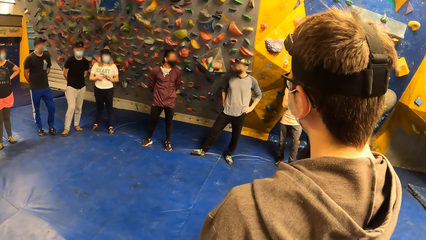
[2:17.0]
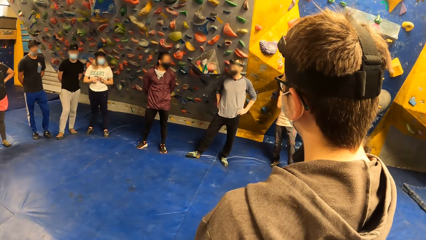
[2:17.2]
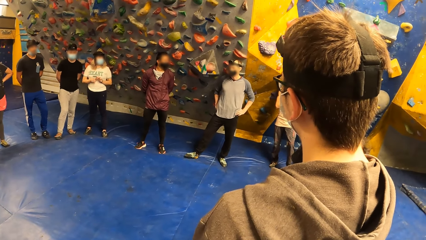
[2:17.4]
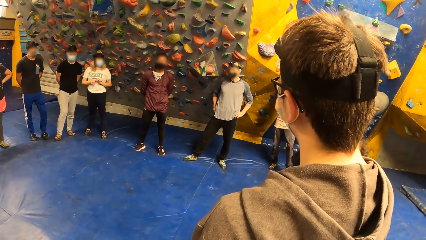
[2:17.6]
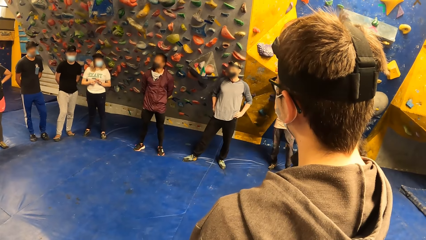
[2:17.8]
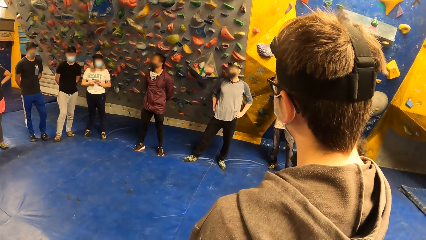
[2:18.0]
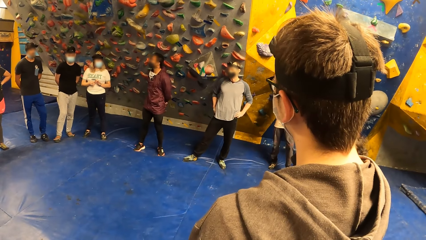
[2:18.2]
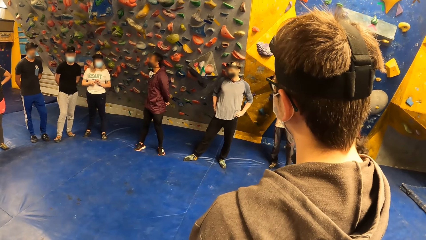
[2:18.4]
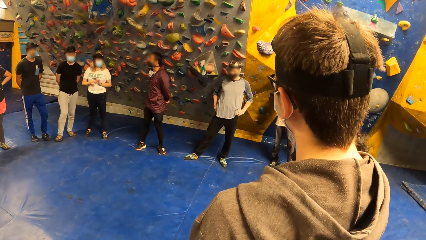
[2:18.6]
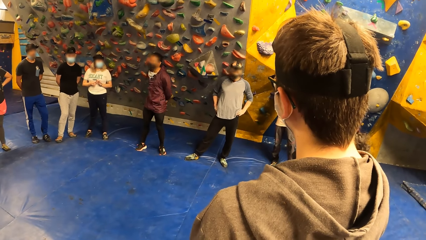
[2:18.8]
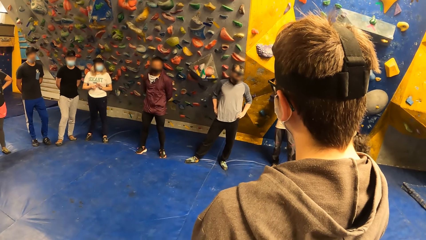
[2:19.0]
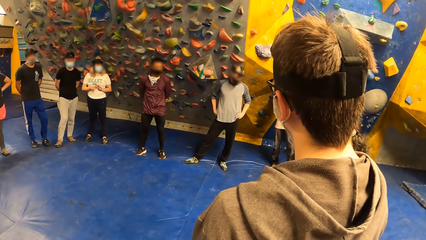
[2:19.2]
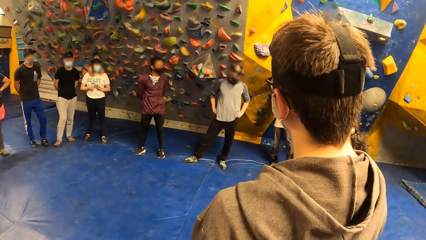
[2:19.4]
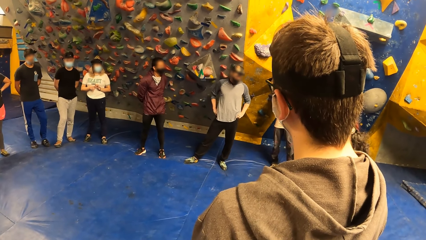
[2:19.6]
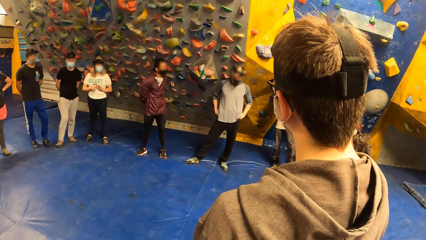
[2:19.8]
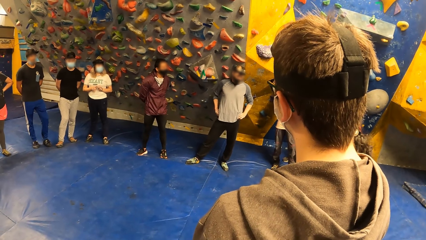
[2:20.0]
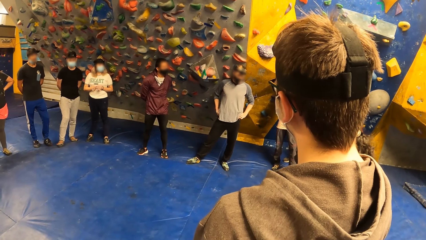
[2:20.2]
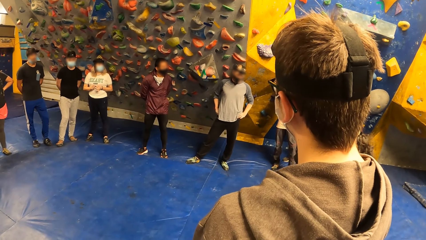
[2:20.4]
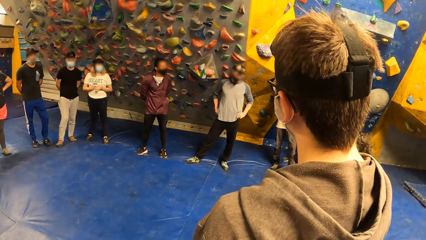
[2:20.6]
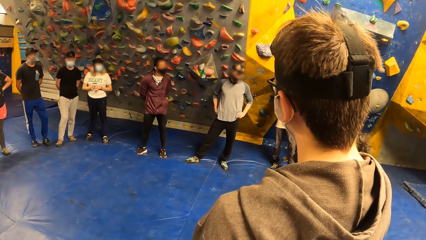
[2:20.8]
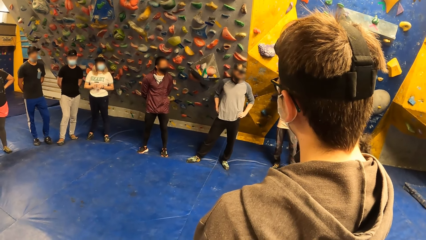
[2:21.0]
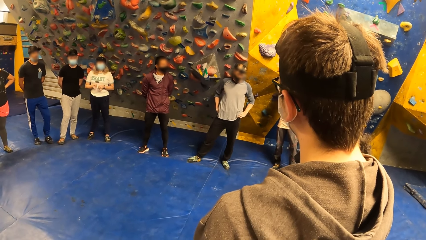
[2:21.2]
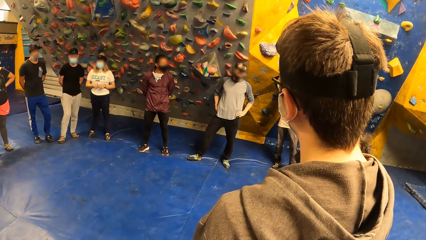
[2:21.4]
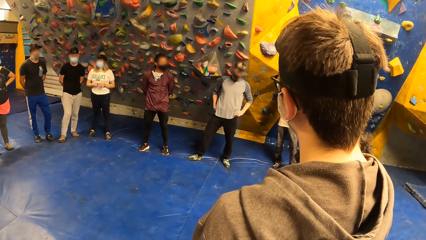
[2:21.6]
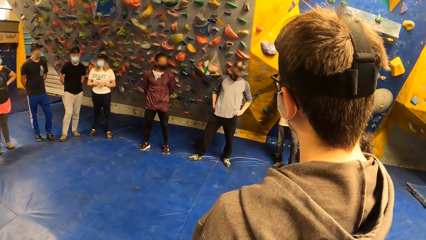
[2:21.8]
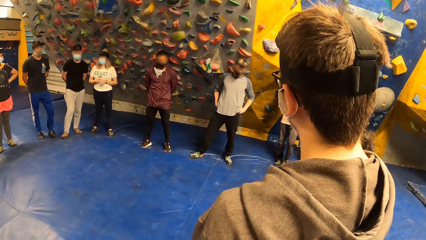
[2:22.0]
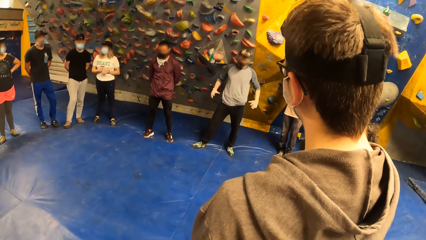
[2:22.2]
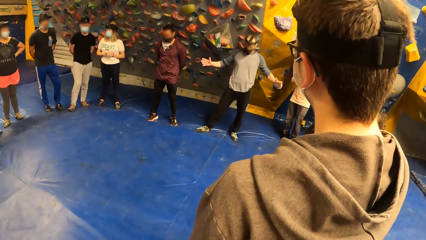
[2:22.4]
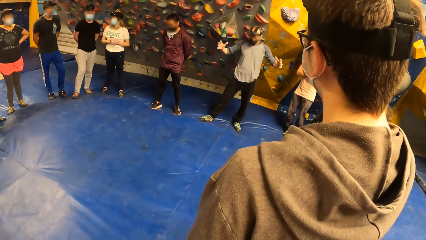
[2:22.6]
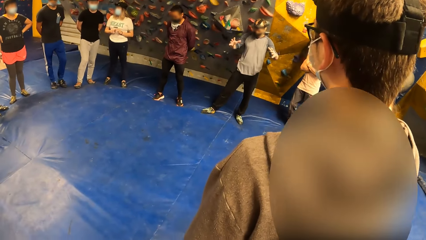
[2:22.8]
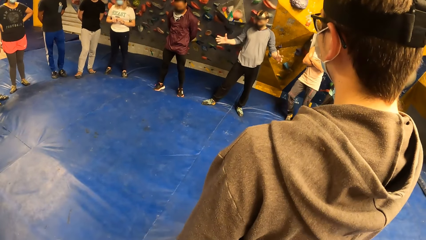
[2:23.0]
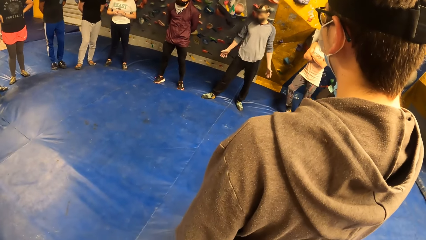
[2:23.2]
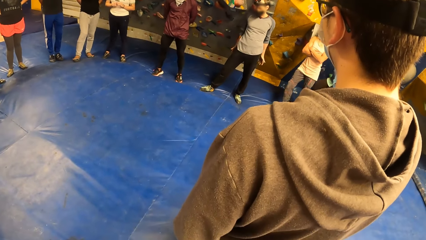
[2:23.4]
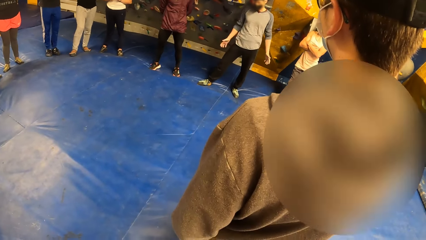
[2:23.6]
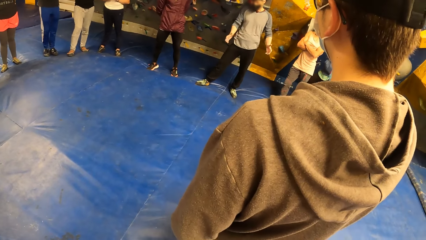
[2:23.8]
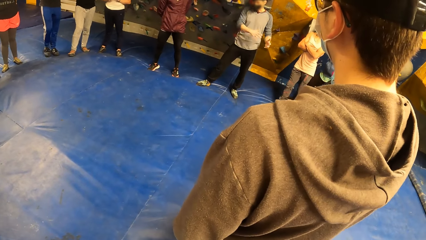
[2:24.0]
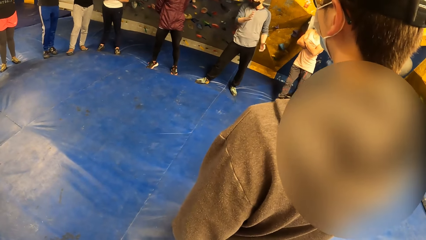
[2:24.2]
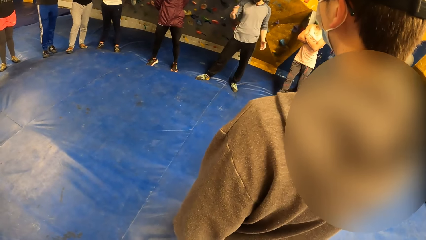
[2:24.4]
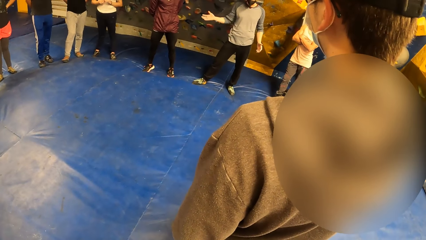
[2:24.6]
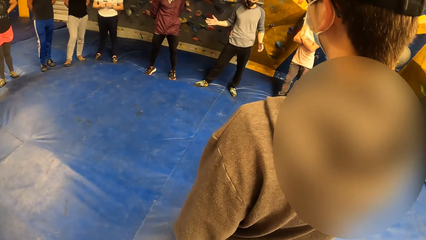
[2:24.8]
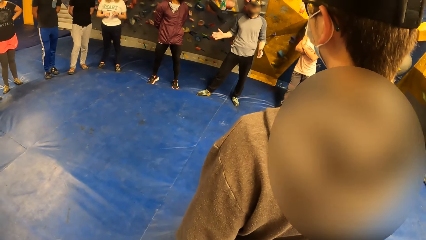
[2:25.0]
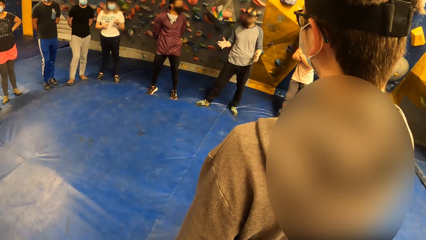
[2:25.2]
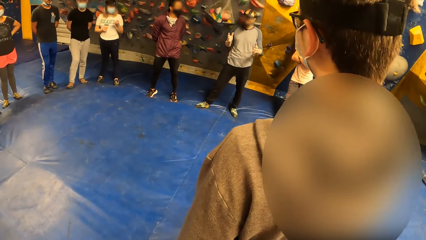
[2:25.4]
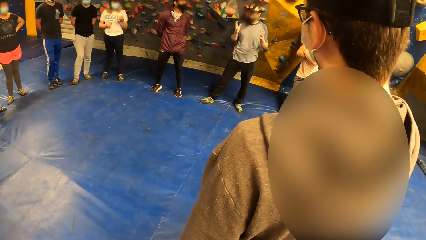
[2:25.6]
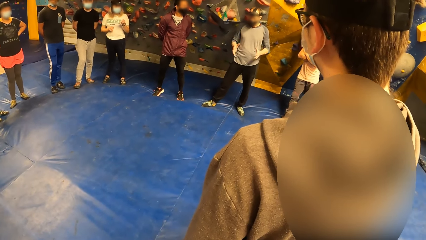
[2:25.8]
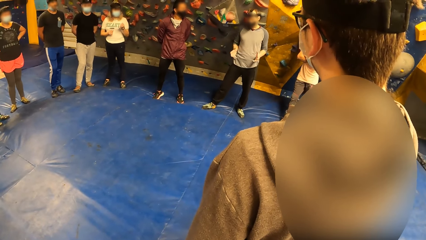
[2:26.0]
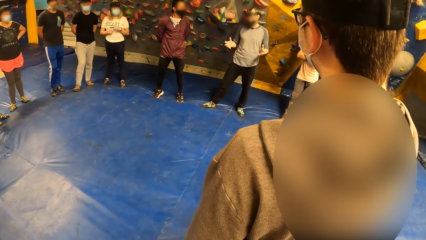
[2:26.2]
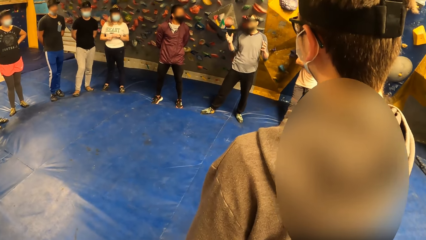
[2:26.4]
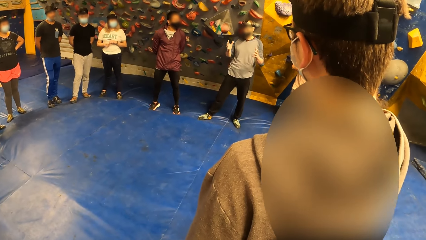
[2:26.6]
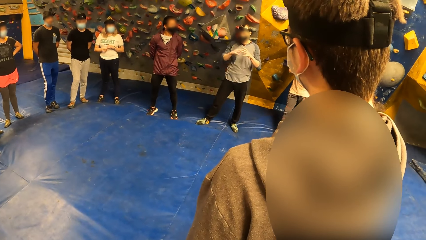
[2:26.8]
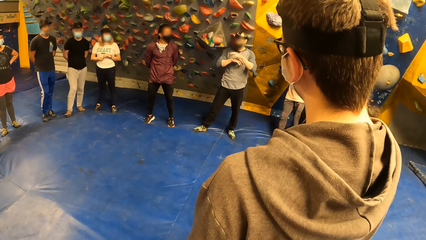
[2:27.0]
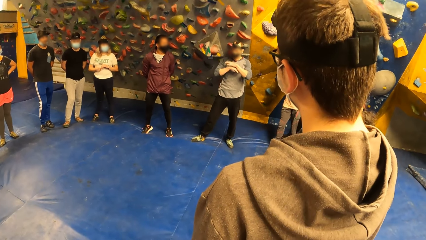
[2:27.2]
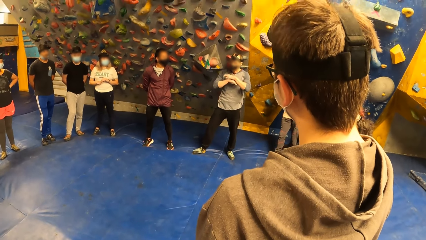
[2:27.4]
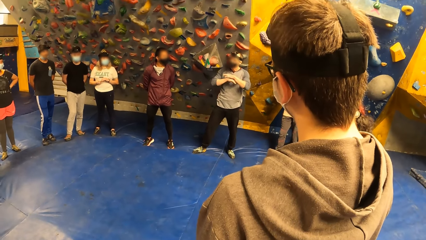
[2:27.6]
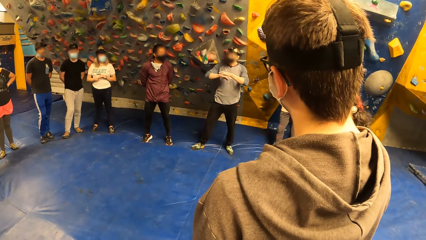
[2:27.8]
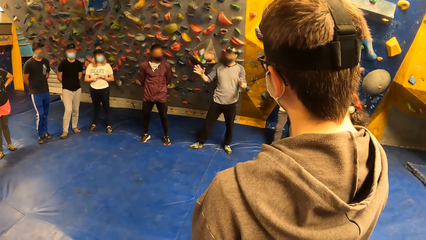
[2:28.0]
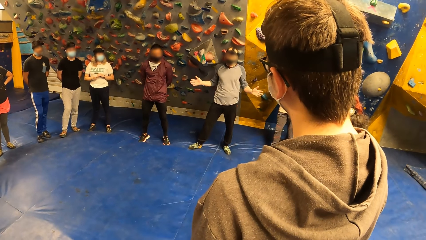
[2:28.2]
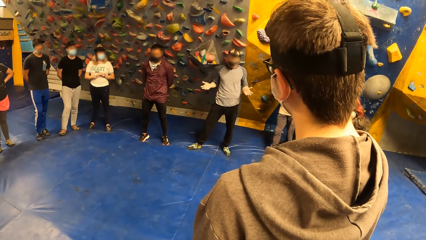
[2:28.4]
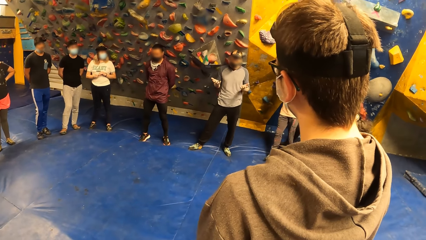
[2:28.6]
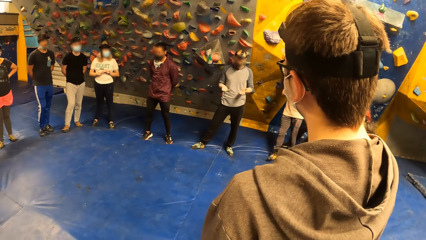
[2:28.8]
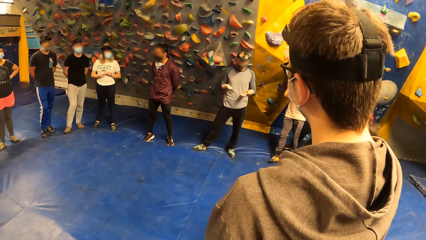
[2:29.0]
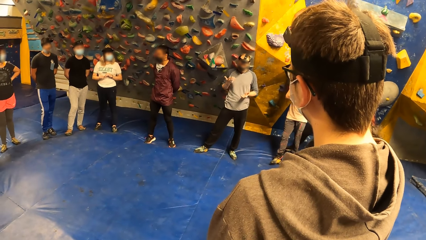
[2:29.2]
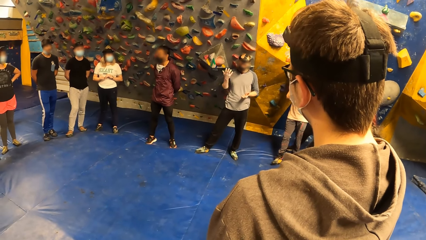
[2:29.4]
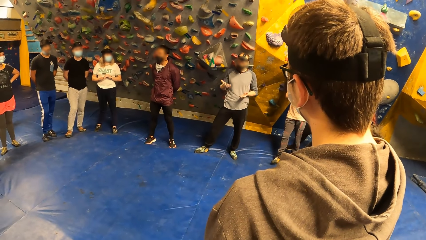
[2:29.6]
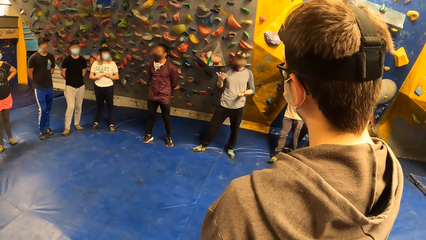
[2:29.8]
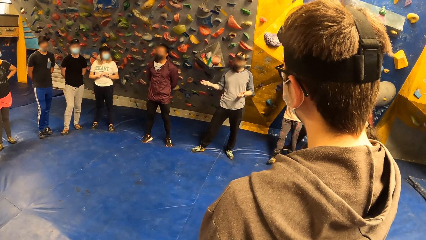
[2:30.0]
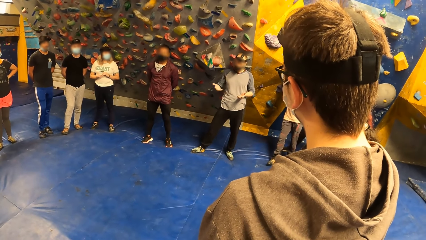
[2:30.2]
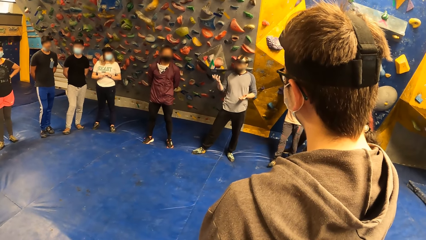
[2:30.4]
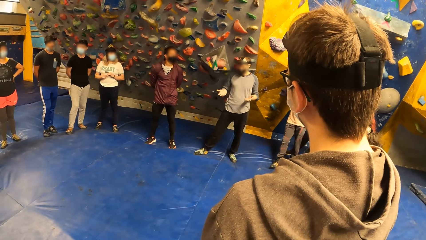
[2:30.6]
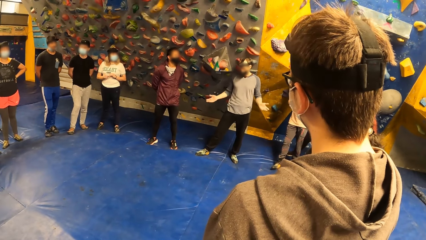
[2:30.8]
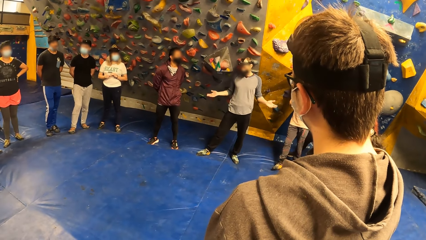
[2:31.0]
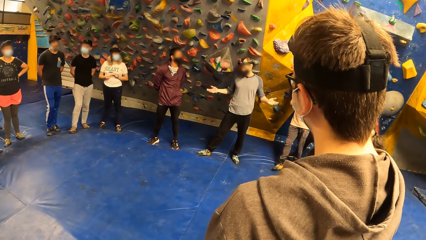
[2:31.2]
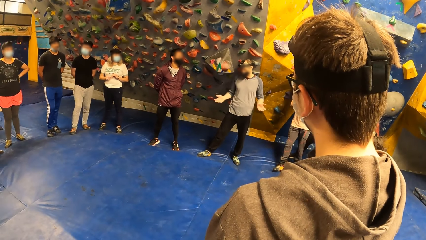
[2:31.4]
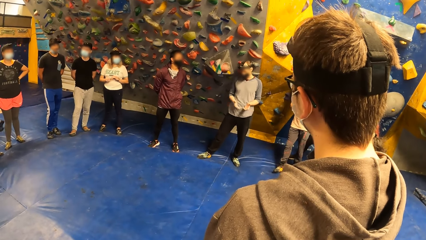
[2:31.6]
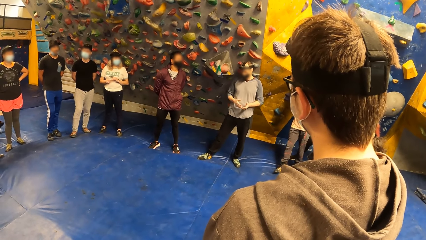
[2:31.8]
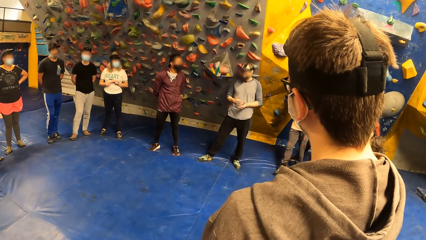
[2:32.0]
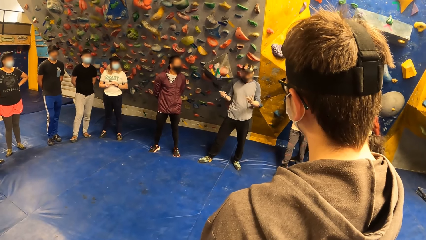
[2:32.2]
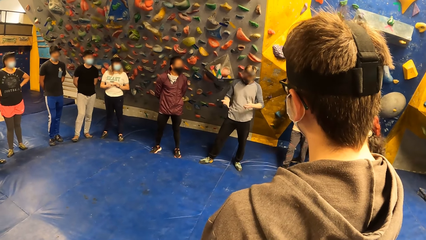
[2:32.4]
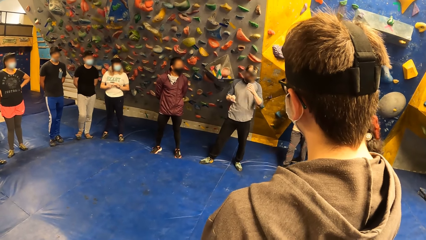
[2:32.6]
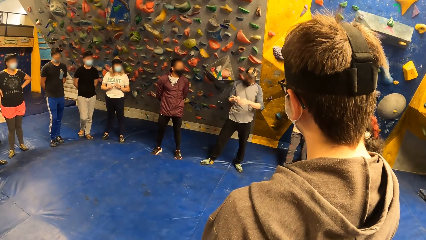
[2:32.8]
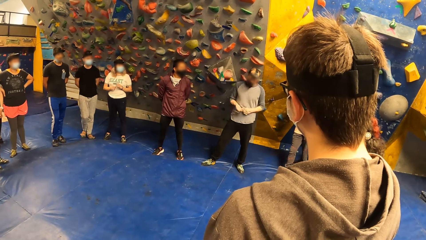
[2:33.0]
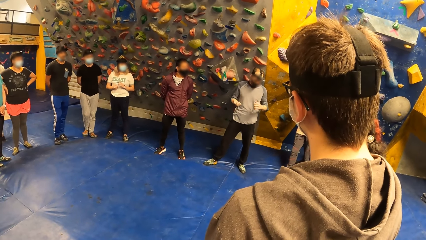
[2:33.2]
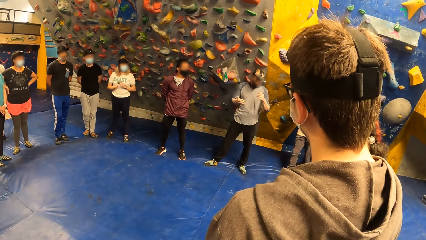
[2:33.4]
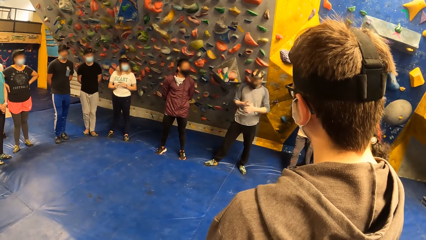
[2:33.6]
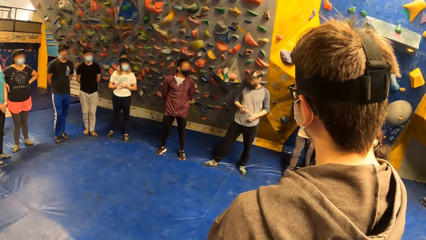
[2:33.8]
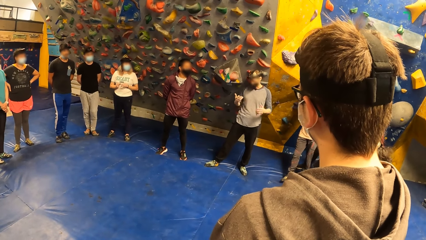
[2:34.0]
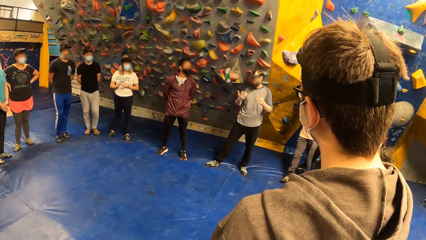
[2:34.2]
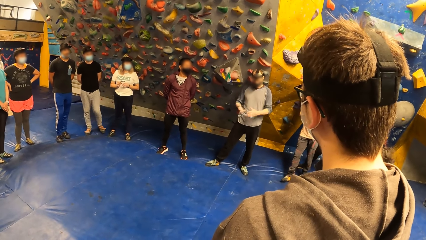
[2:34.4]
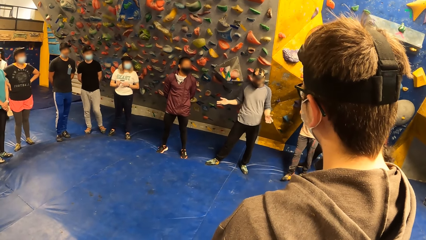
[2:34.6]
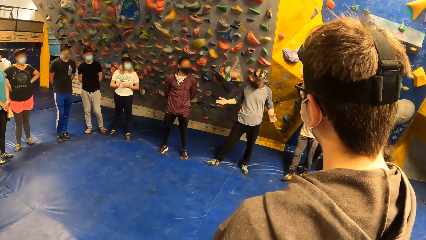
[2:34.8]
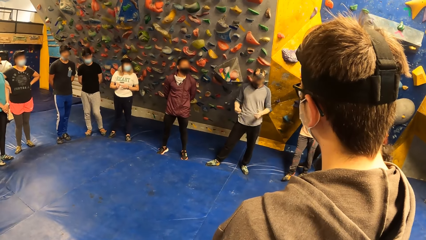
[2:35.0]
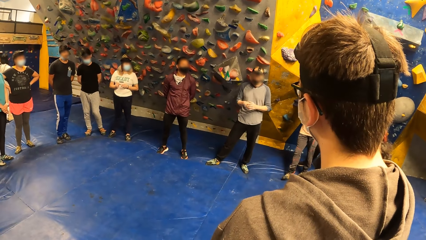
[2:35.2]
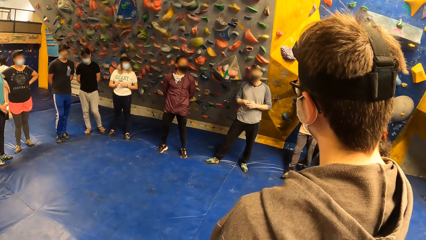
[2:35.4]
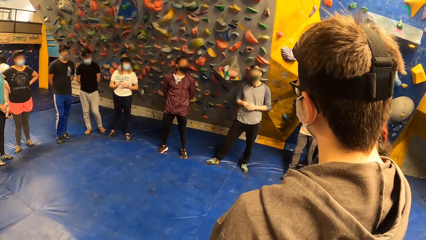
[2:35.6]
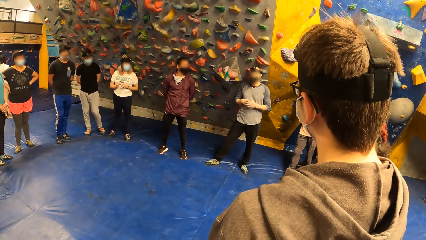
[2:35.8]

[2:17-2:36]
A person moves the hands.
